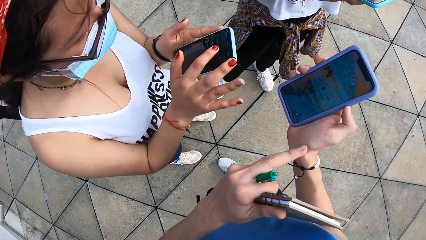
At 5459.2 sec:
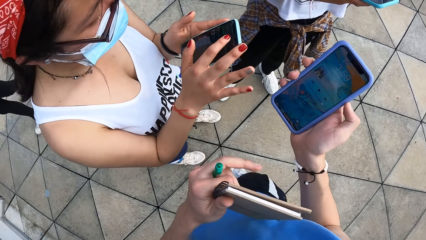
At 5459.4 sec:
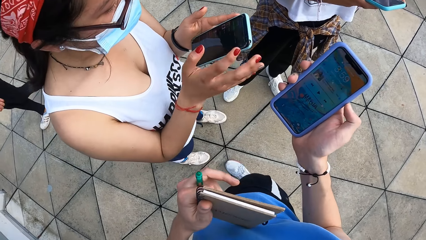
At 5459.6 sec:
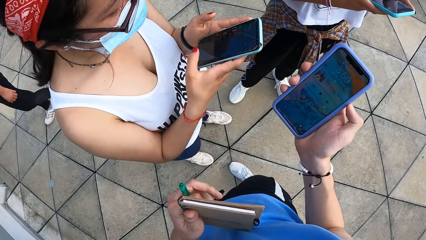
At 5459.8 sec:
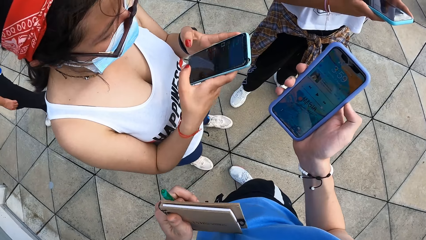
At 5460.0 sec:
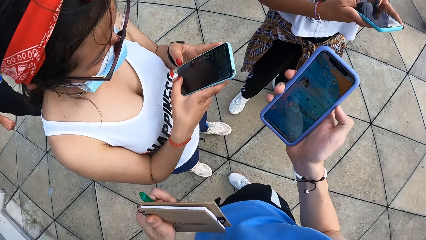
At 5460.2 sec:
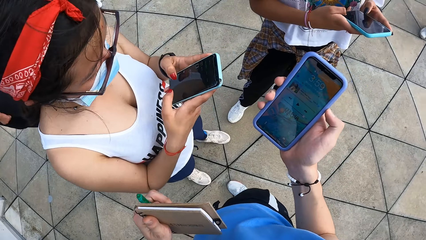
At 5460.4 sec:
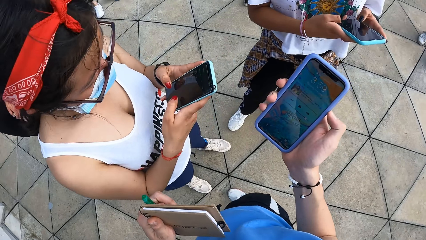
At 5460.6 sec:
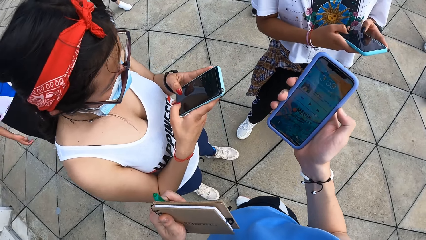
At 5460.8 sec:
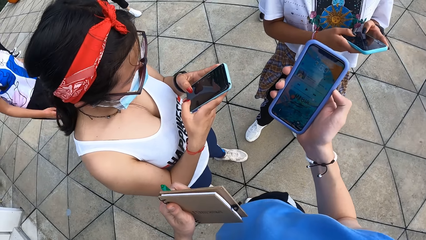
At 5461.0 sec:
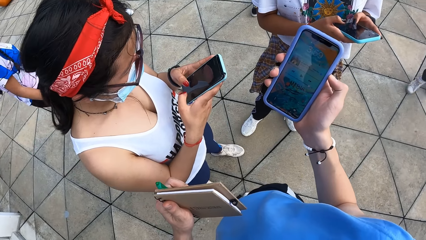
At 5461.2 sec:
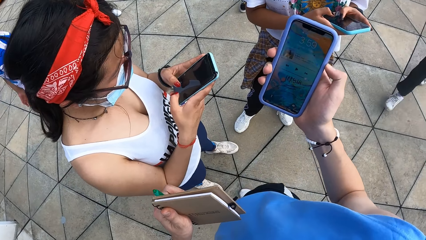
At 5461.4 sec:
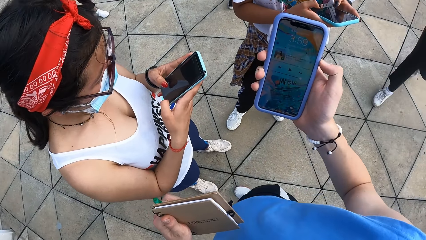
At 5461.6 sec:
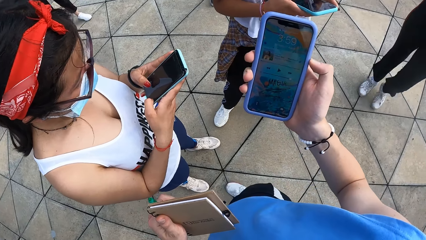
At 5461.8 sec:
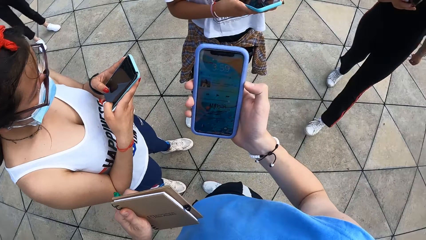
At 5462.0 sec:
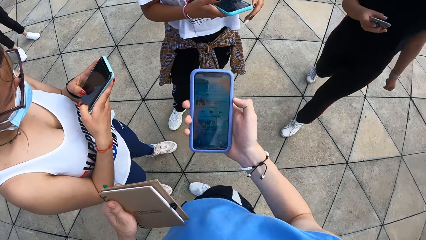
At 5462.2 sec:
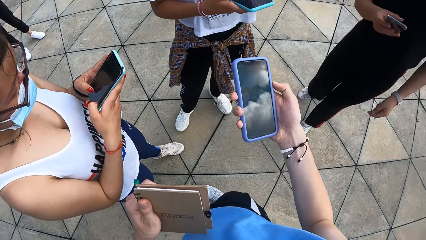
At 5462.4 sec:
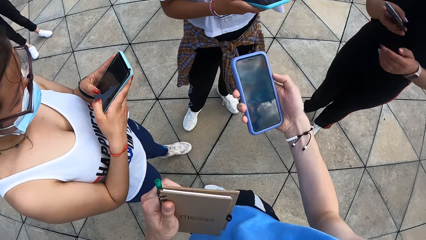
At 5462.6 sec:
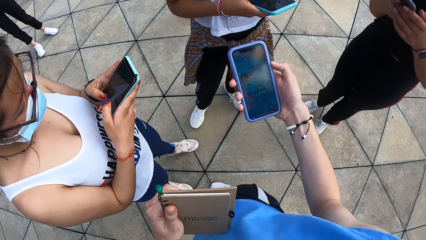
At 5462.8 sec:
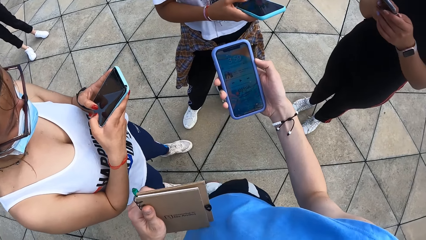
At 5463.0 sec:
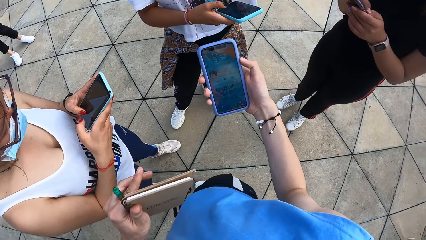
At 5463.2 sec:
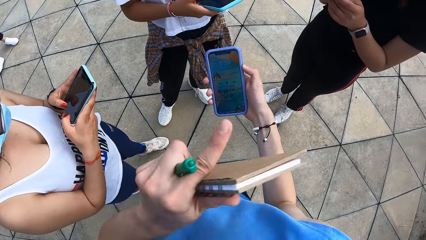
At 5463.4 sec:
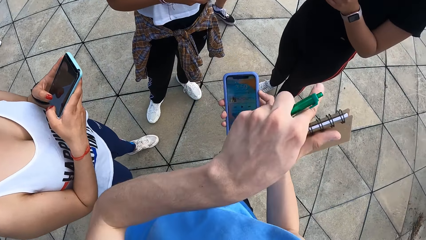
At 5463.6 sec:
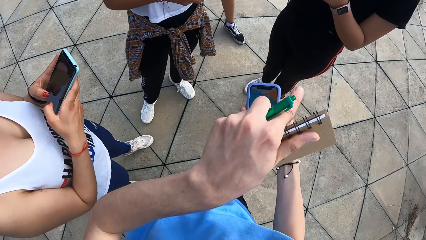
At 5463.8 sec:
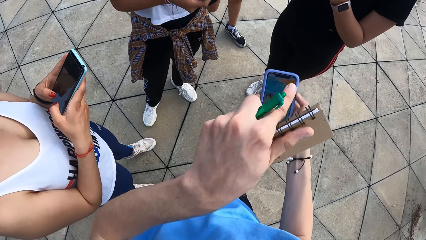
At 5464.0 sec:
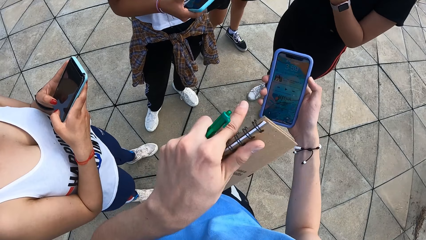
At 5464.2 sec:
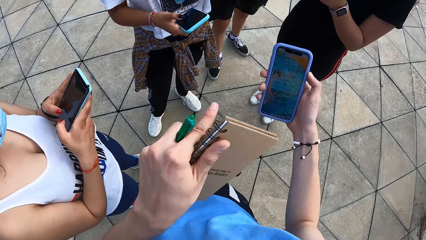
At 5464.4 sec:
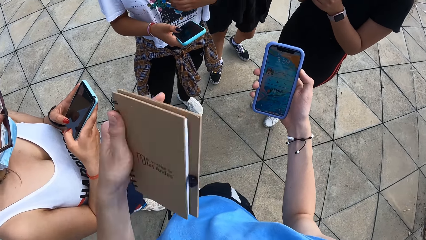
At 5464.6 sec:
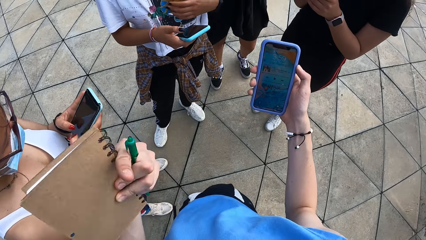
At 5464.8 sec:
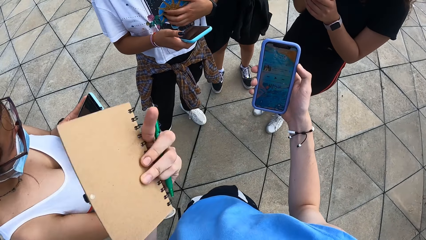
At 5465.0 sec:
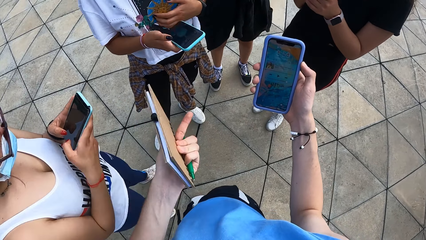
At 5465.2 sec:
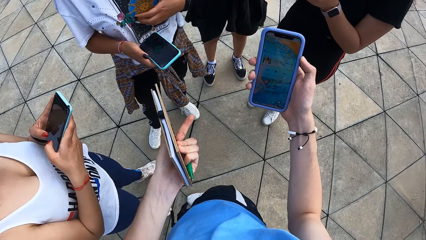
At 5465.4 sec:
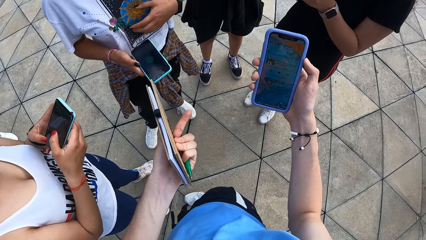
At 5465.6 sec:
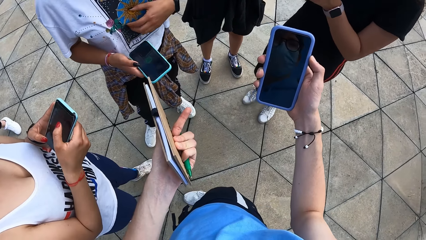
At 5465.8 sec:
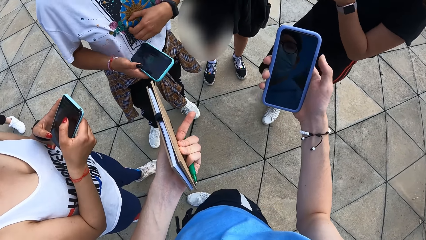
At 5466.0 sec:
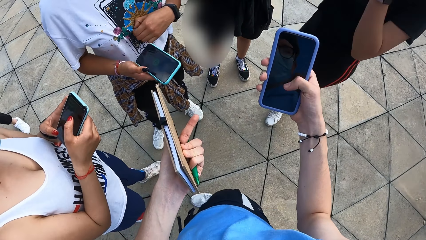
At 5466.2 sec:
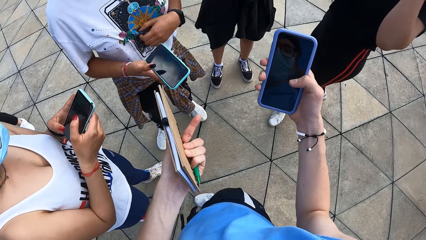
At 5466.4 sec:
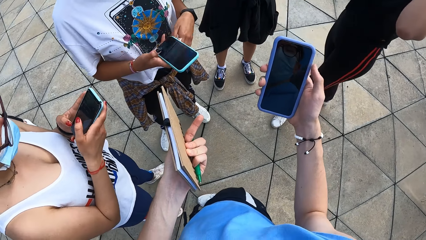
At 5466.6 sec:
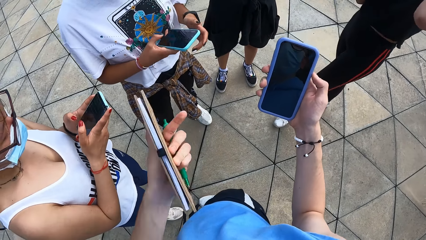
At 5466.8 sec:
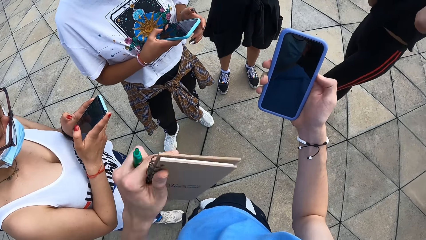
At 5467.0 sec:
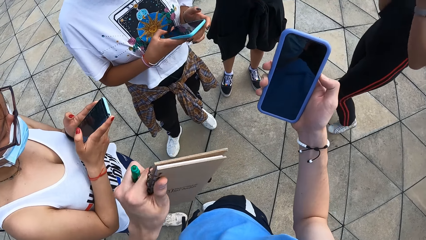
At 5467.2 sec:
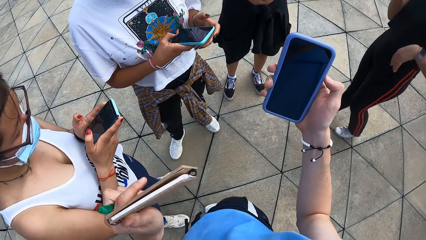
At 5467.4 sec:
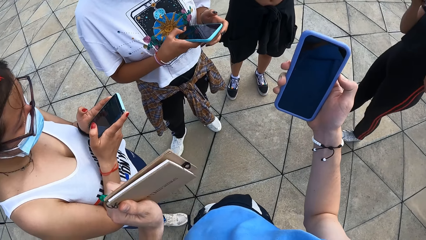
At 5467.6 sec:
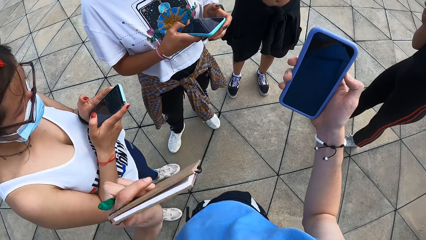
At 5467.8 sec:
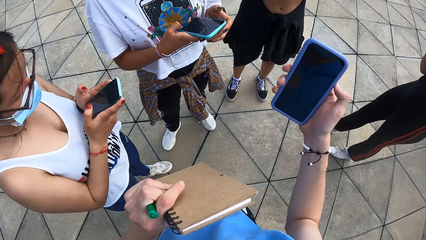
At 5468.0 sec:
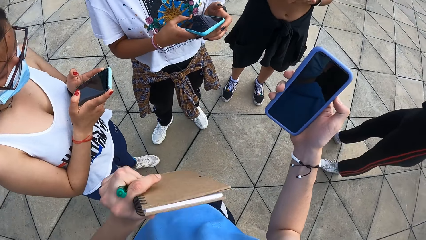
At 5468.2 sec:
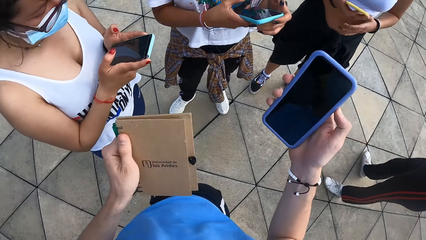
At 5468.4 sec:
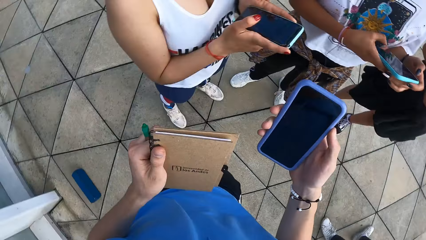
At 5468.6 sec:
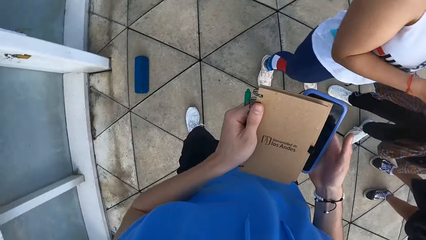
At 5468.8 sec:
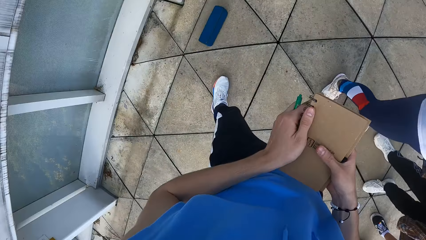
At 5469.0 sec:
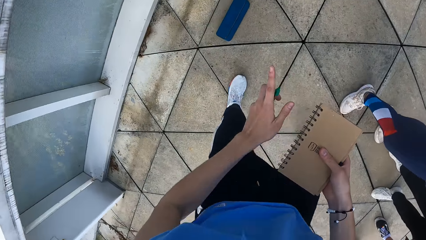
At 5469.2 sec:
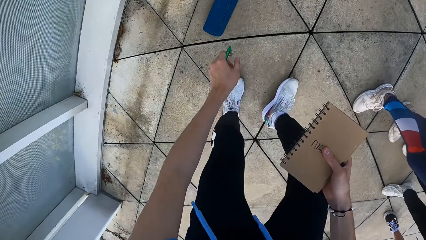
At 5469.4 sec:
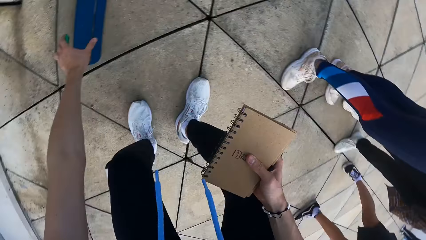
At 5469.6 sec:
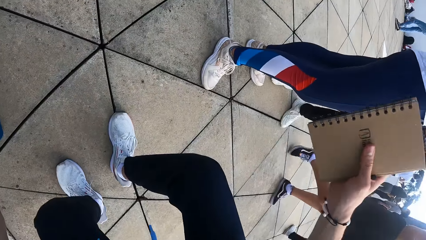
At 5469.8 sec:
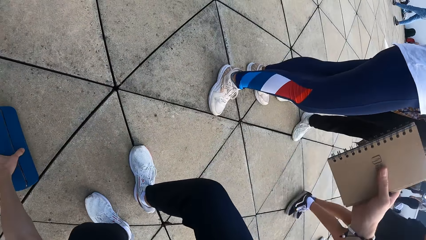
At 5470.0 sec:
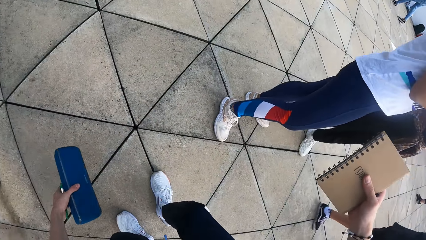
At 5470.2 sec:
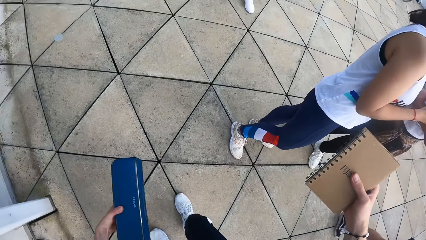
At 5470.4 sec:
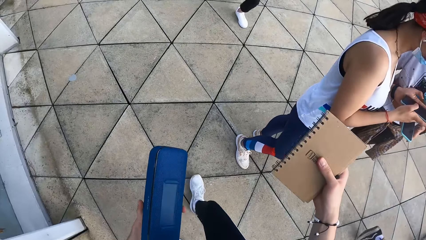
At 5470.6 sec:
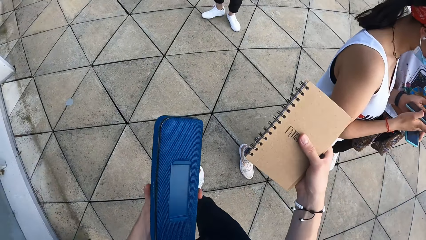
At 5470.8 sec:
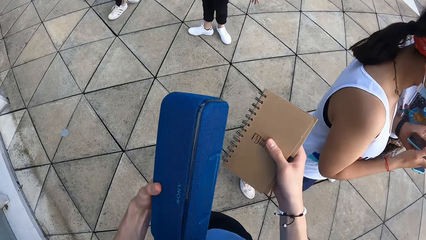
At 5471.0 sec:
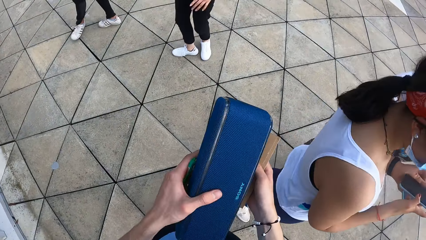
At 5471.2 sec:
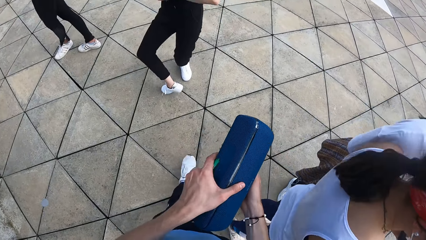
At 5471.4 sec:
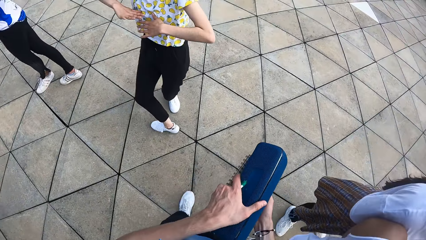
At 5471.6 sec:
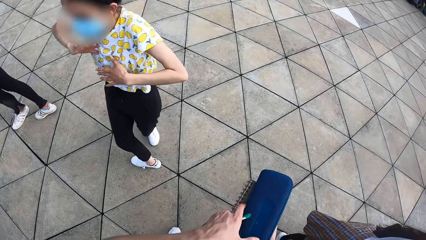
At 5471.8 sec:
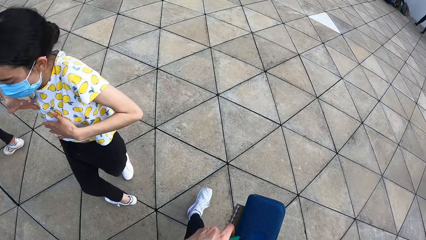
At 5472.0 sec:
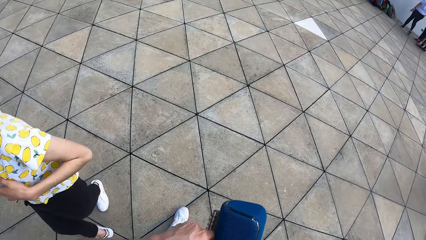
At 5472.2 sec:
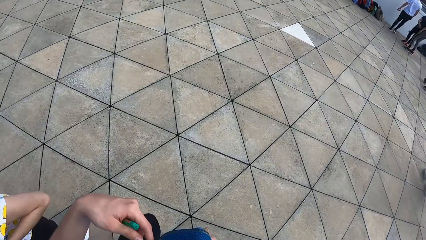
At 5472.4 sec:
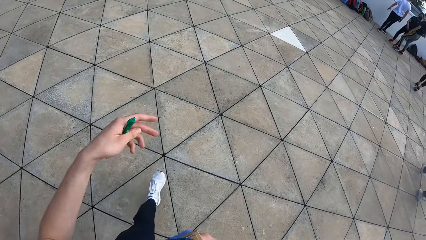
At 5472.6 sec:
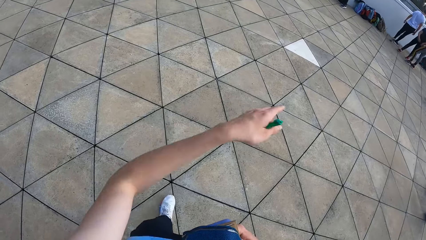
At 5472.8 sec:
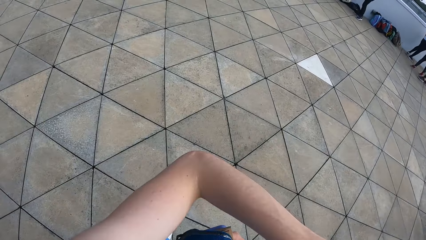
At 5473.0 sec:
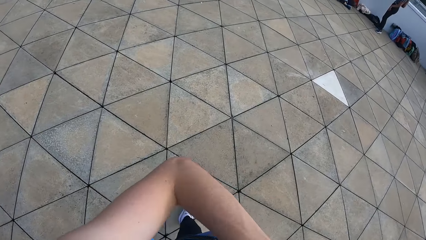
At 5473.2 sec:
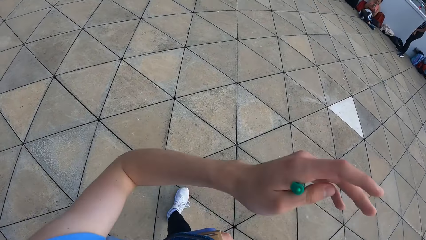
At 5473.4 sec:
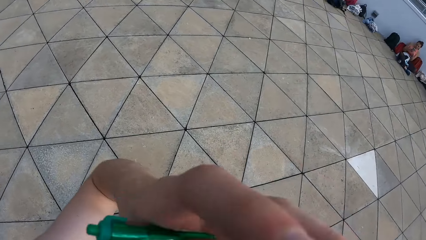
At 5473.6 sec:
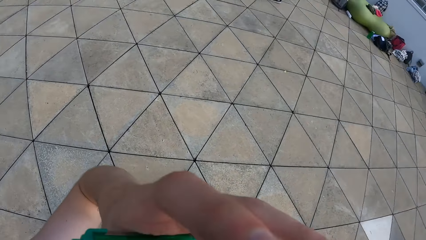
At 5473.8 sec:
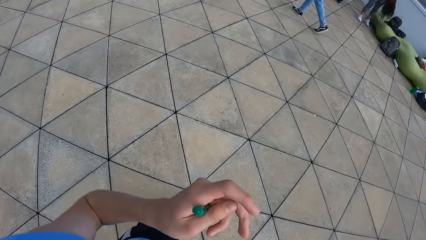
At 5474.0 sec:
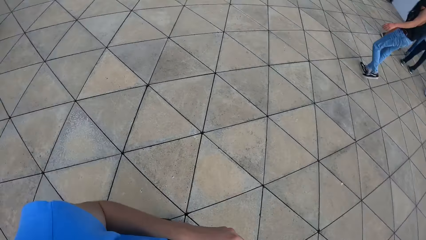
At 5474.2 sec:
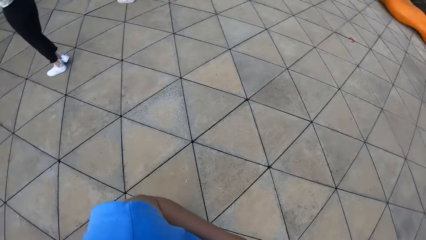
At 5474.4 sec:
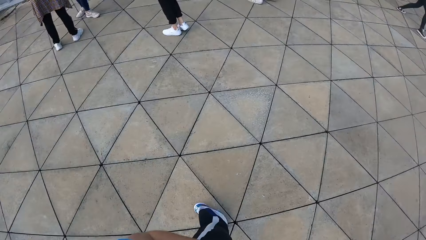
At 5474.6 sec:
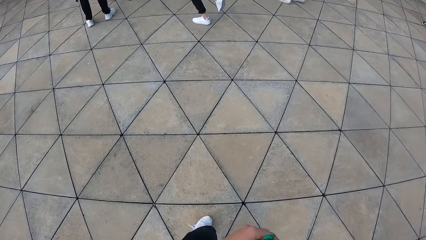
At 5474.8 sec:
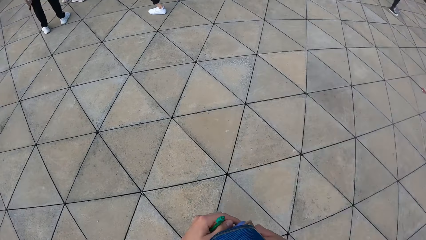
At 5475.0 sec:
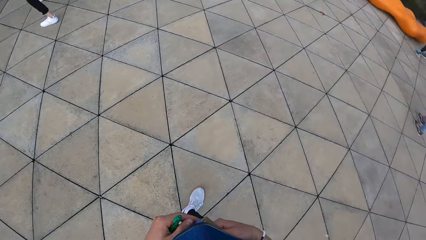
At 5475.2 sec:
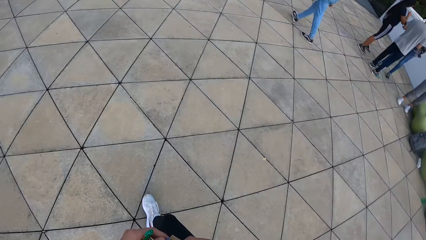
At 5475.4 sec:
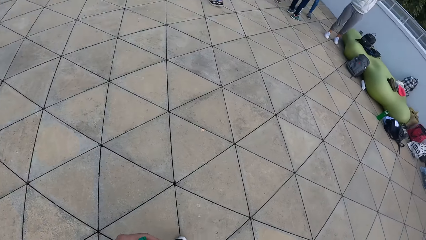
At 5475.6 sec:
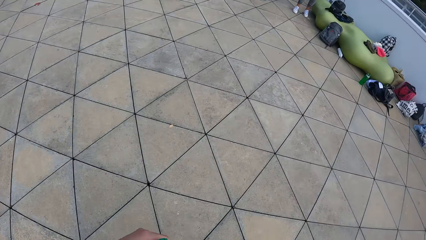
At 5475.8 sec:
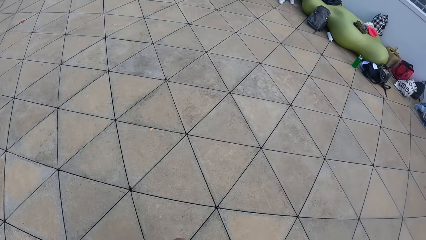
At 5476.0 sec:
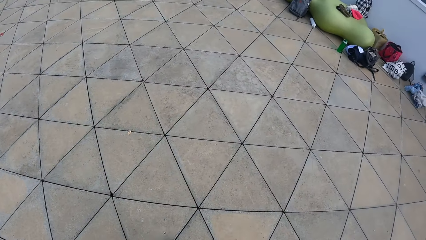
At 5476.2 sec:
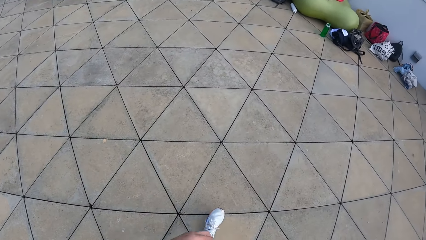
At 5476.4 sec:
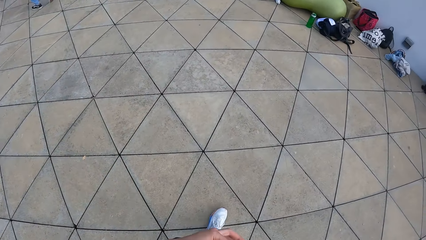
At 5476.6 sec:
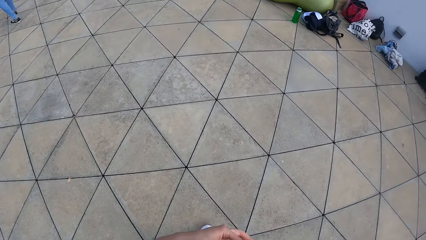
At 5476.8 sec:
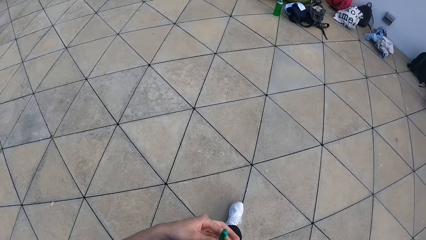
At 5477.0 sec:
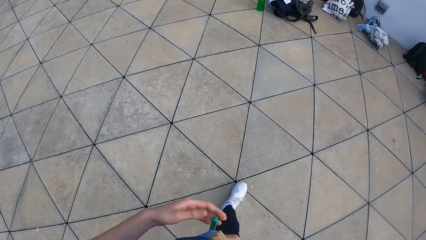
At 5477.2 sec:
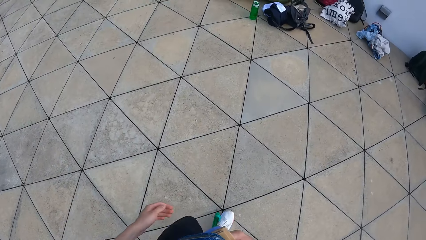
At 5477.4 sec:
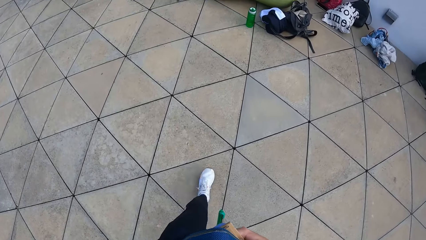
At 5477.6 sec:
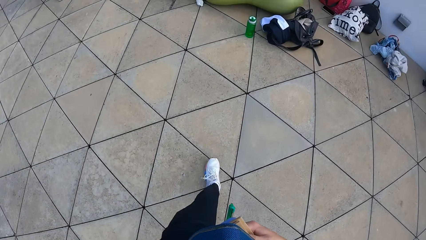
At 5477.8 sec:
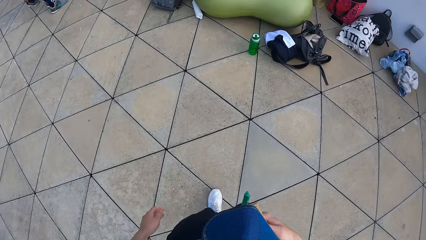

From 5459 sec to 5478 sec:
The camera wearer passes the notepad from his left hand to his right hand. He picks up a Bluetooth speaker from the floor with his left hand. He passes the speaker from his left hand to his right hand. He walks on the ground. He touches his face with his left hand. He walks on the ground.
